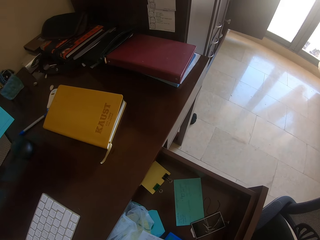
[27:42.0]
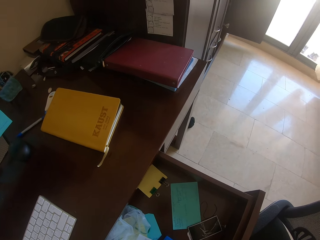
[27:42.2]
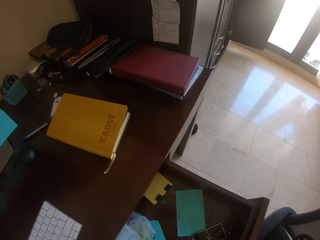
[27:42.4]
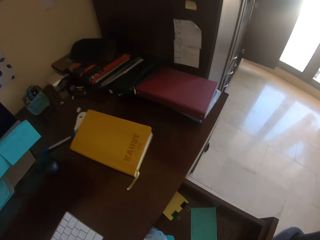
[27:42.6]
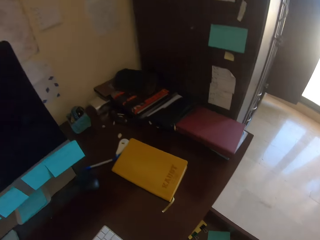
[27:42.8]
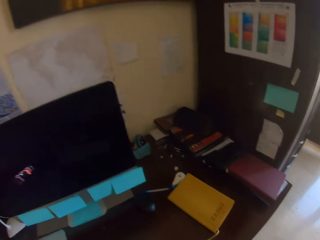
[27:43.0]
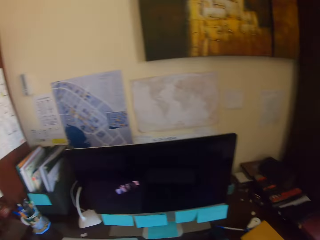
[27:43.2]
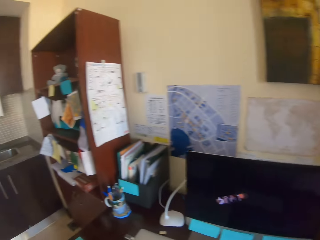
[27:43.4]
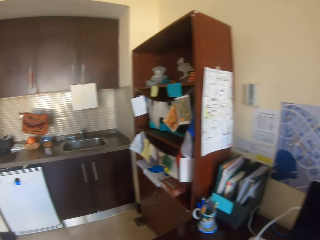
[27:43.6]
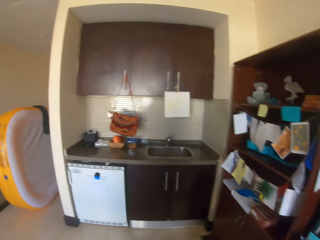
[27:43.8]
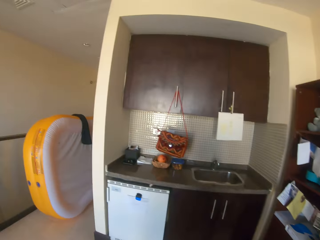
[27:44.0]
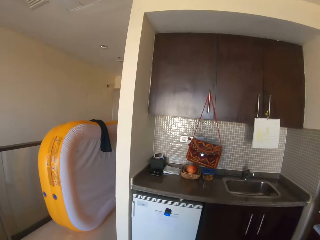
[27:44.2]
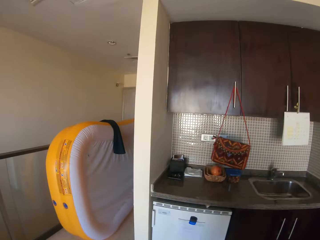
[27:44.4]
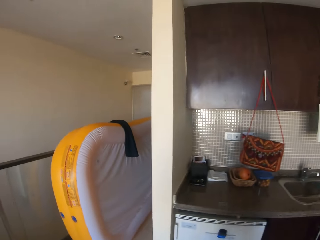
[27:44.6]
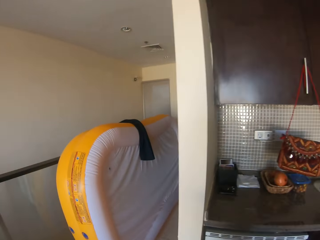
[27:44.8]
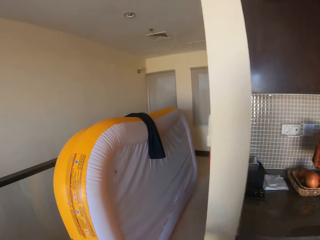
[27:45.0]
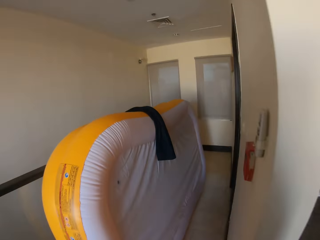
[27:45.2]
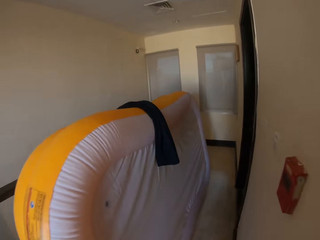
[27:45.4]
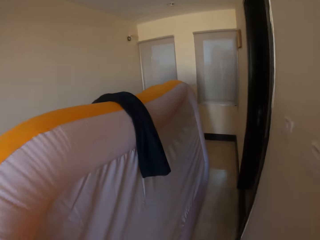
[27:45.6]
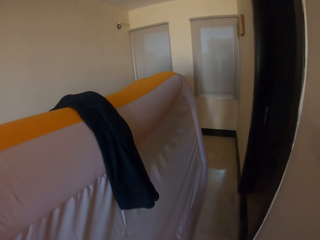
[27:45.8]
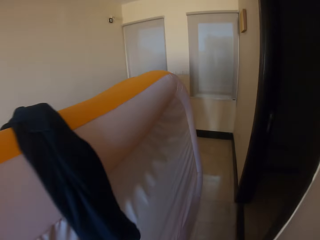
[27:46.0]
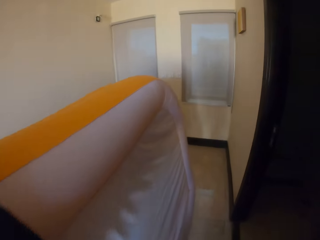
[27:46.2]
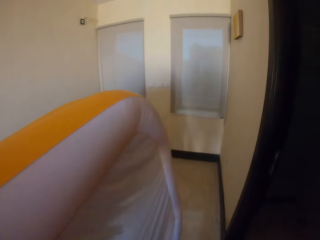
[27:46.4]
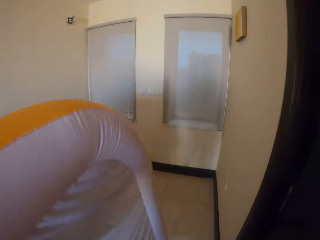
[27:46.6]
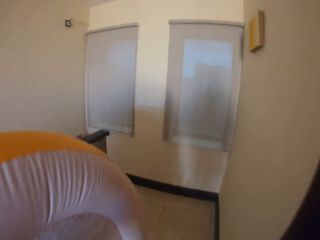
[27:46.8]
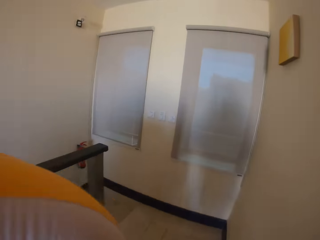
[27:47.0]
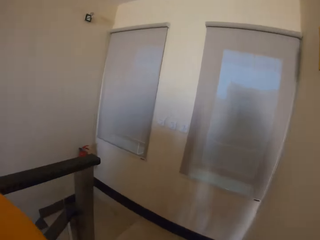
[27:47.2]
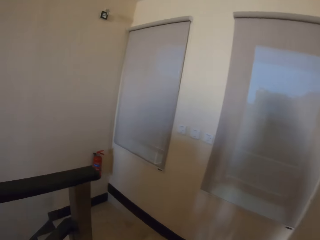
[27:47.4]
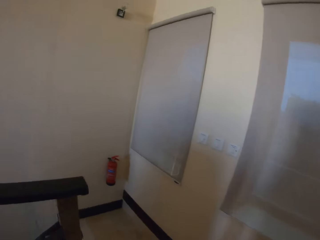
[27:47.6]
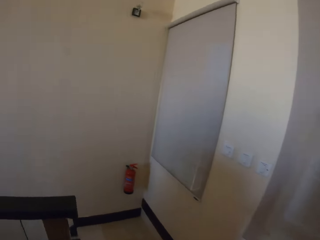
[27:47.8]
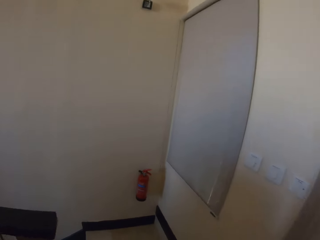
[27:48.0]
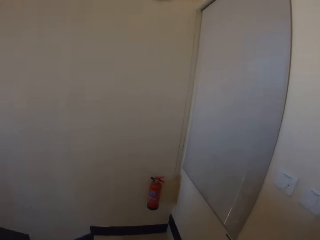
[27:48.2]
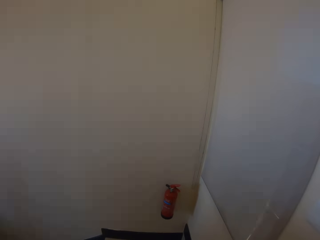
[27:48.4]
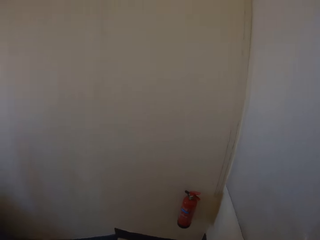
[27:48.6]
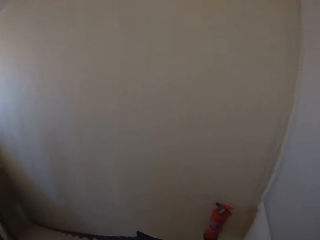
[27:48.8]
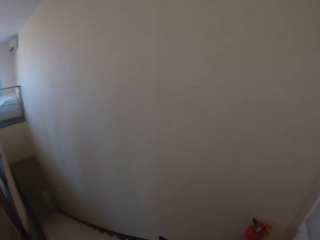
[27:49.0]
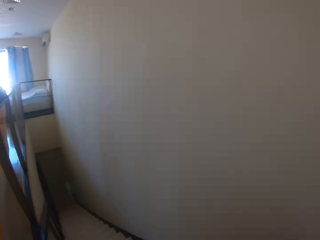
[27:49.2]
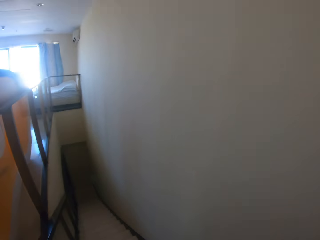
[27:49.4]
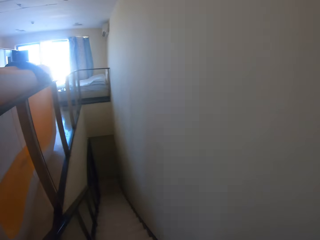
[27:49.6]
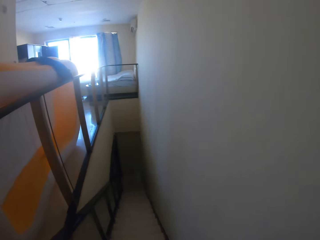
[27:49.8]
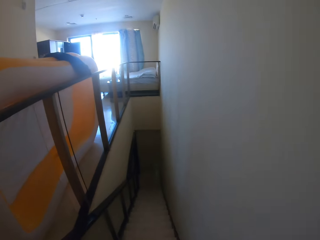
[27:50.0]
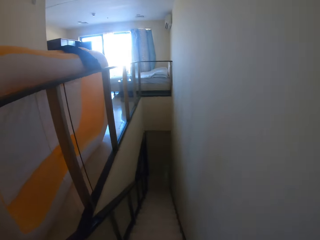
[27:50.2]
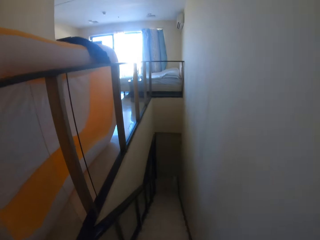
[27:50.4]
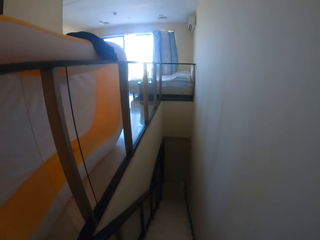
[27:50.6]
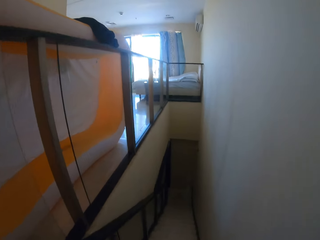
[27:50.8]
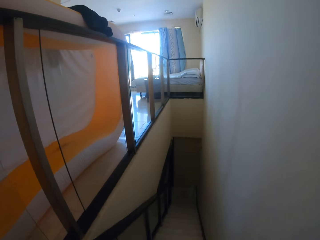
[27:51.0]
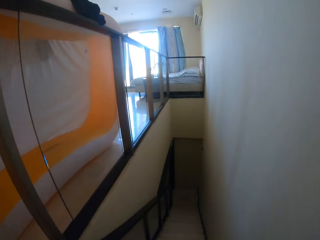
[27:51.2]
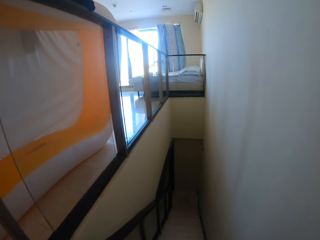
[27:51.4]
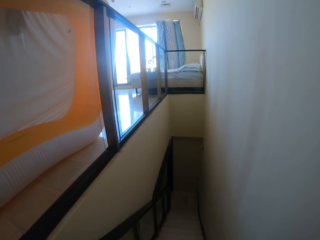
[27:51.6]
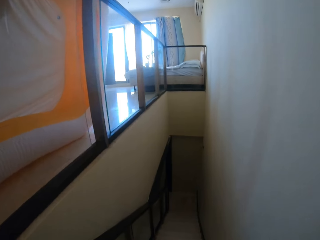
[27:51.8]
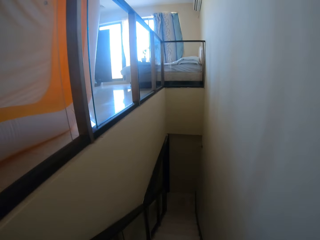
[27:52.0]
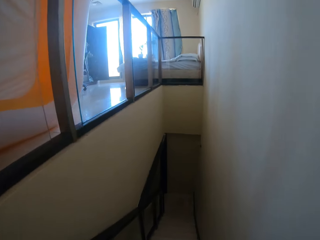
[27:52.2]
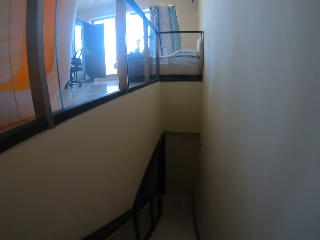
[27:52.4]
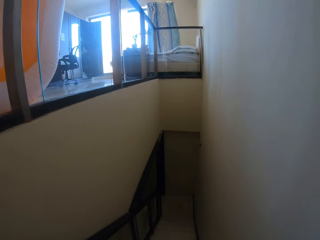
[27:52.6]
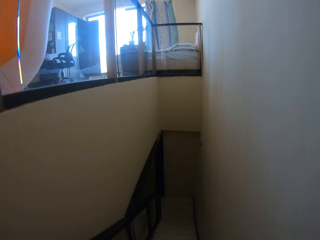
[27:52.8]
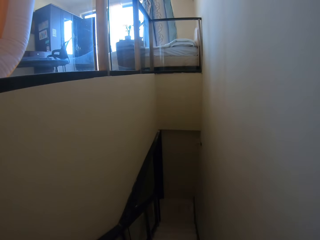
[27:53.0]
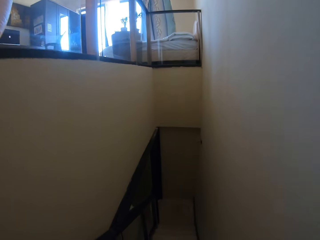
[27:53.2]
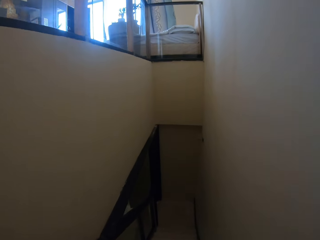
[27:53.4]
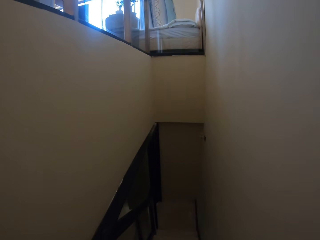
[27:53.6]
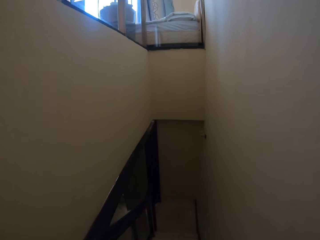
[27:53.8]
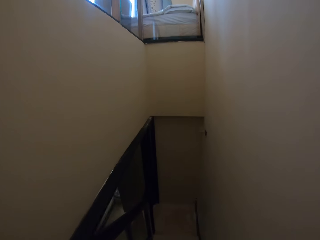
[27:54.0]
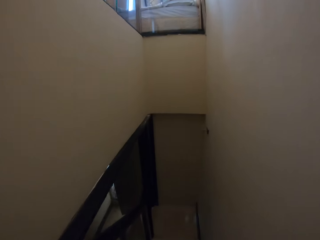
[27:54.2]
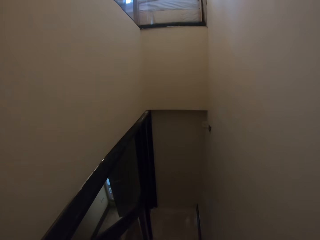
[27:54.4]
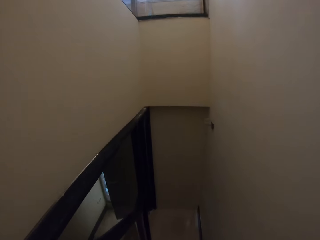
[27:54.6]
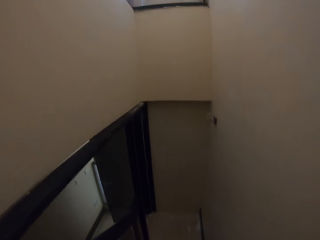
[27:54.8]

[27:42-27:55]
The camera wearer closes the drawer. They walk around. They walk down the stairs.

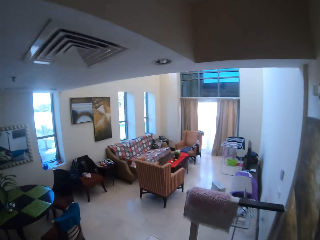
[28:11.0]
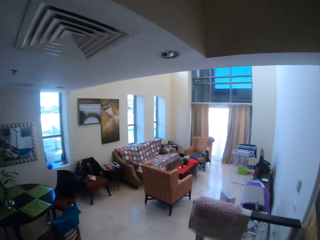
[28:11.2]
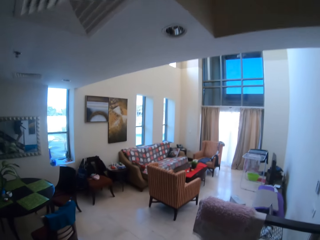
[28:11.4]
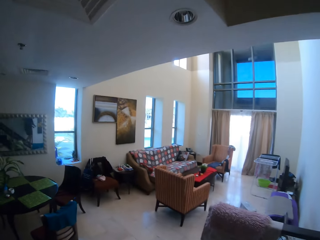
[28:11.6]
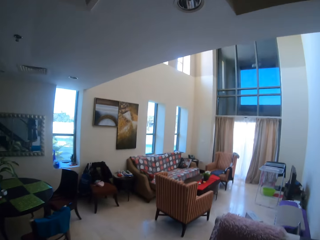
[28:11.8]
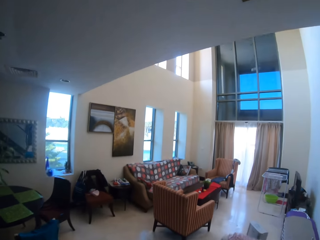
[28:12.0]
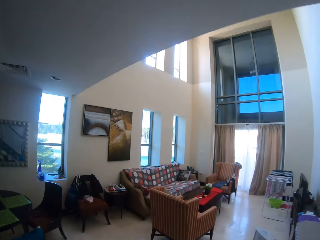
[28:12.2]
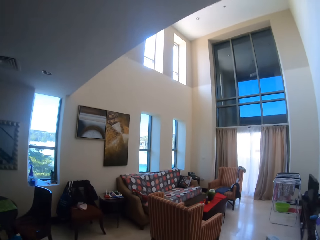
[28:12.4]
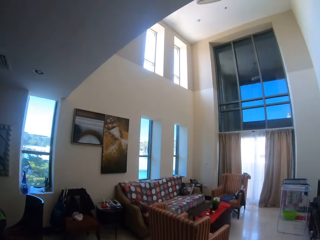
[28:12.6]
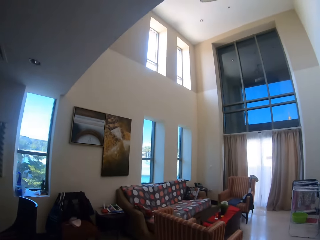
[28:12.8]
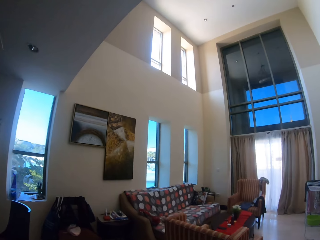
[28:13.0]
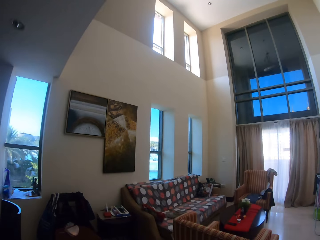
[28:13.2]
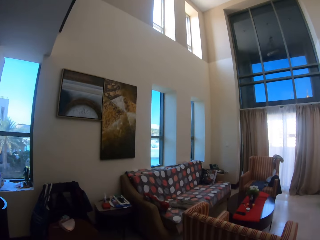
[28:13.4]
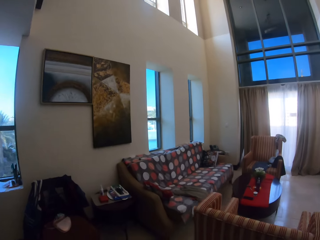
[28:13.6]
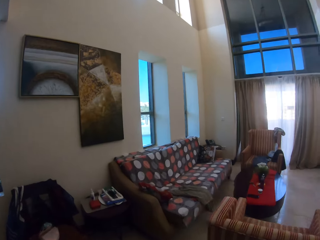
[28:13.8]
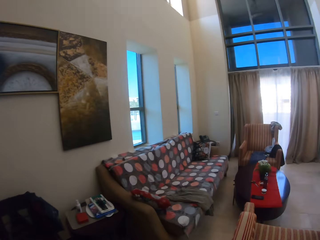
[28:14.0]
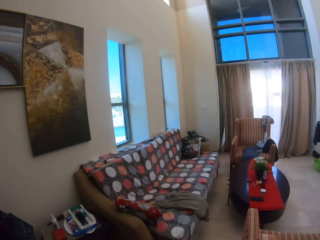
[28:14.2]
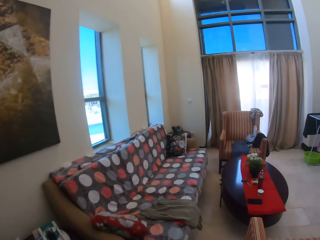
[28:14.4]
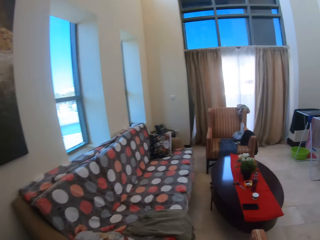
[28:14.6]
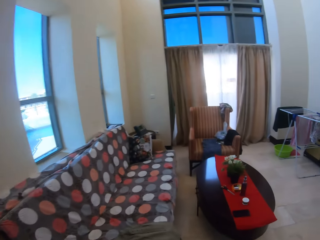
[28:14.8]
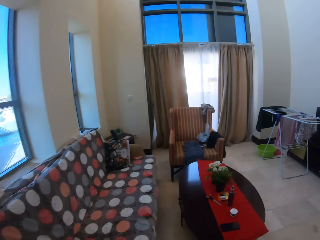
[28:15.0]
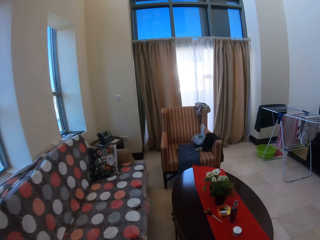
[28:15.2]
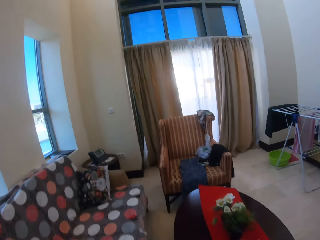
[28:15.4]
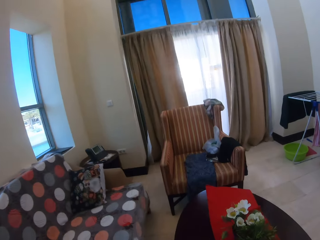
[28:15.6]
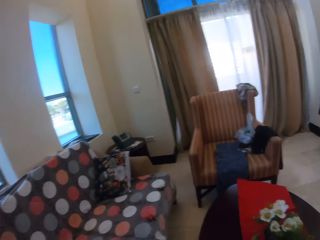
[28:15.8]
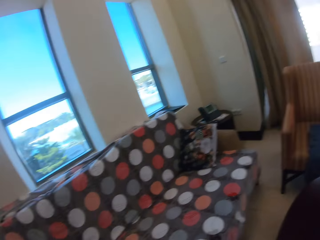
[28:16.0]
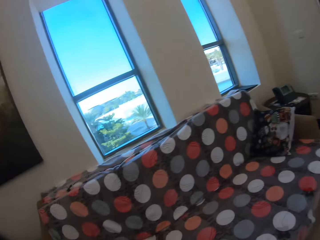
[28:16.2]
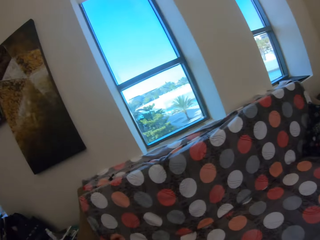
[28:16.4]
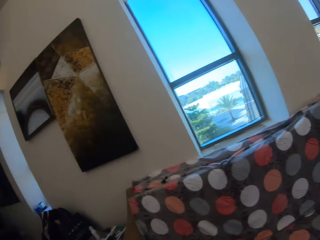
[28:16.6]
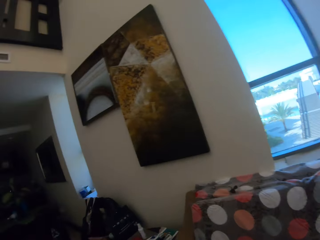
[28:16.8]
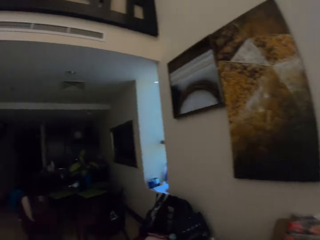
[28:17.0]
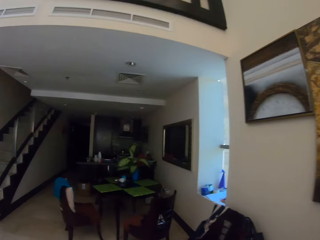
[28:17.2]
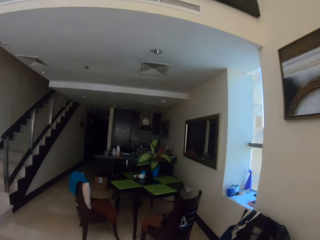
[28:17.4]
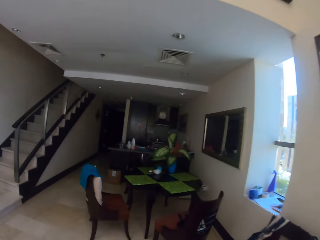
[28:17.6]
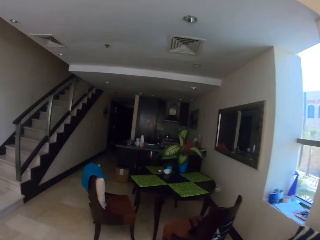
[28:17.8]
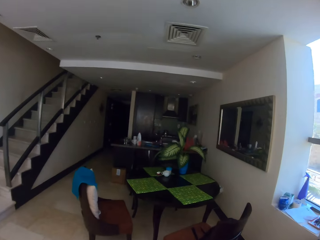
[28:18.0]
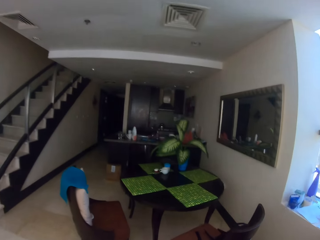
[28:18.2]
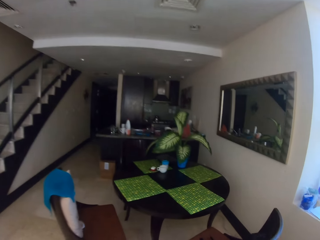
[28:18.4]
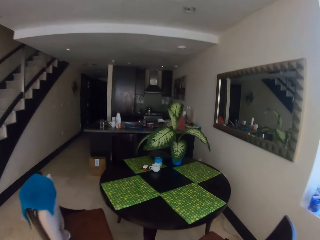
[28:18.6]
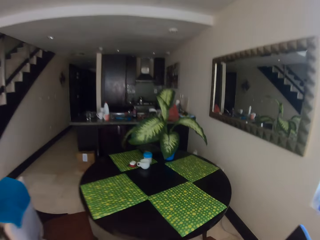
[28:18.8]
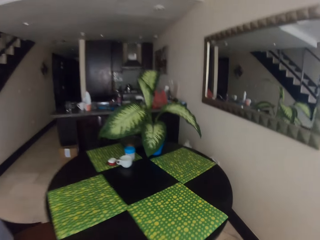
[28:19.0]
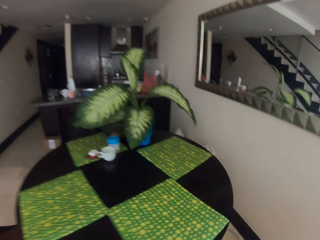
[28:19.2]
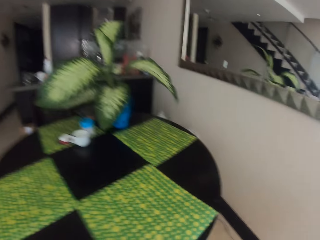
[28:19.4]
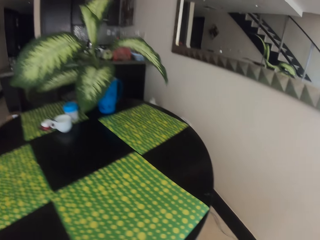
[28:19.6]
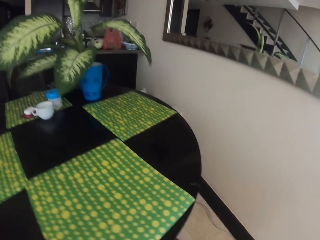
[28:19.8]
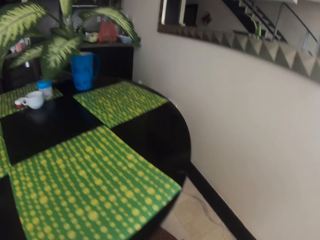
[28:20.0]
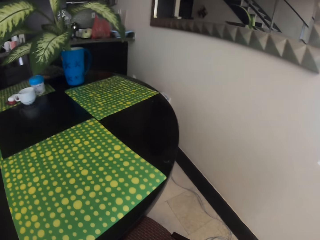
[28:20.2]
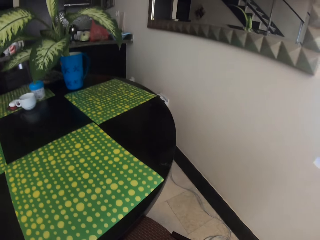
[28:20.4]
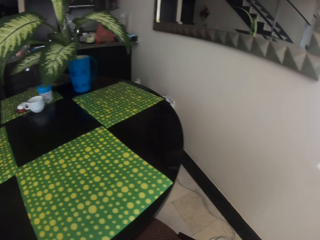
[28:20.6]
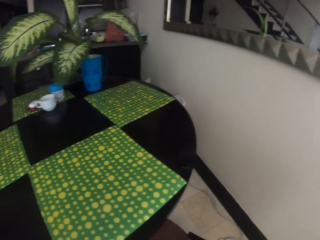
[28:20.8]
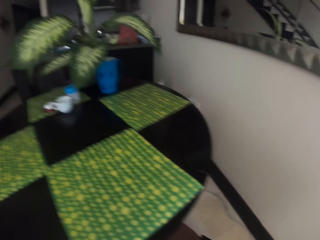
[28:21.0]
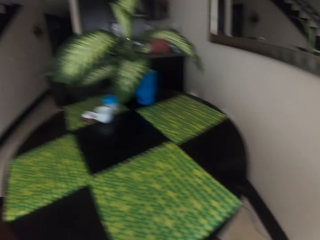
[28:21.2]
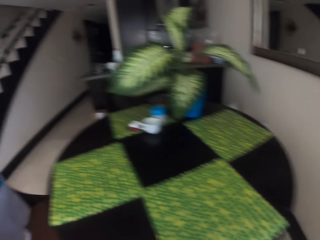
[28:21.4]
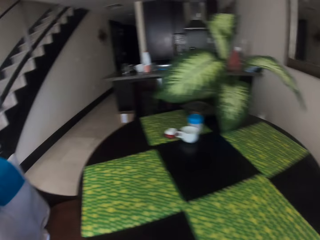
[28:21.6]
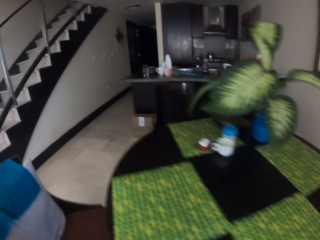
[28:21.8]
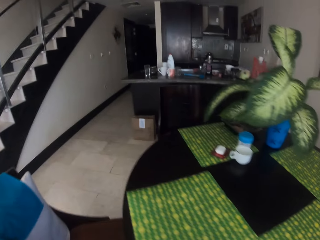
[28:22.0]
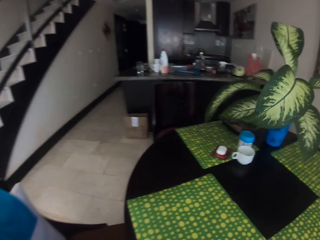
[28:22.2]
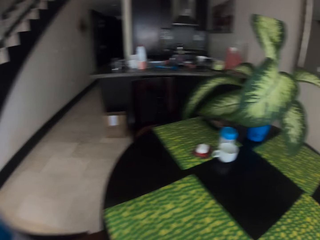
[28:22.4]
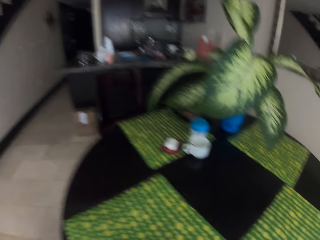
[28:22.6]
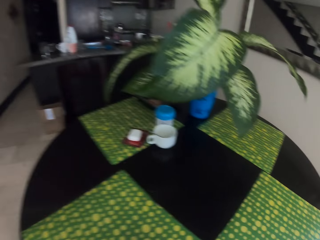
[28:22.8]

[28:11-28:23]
The camera wearer walks around in the sitting room. They walk toward a dining table. They look around.
